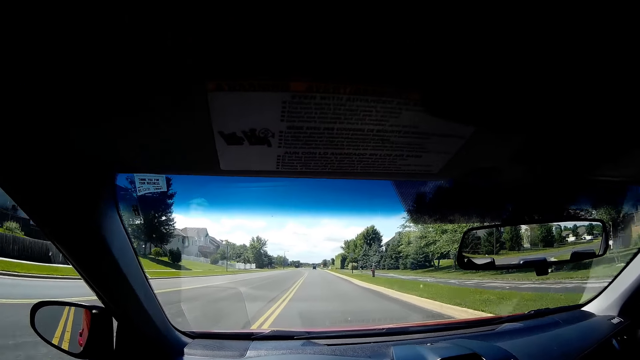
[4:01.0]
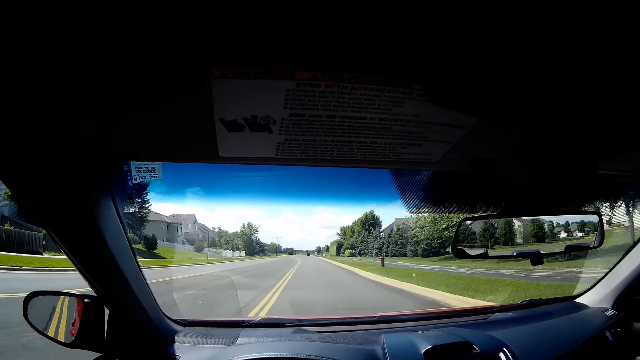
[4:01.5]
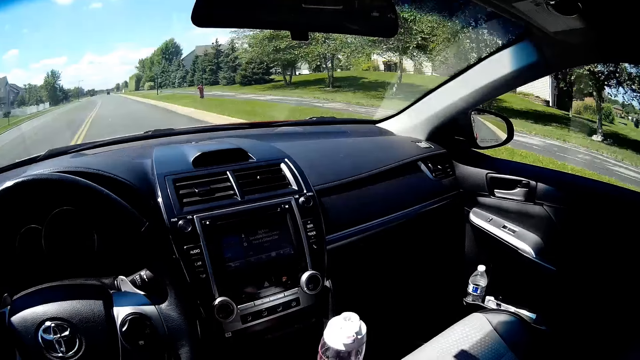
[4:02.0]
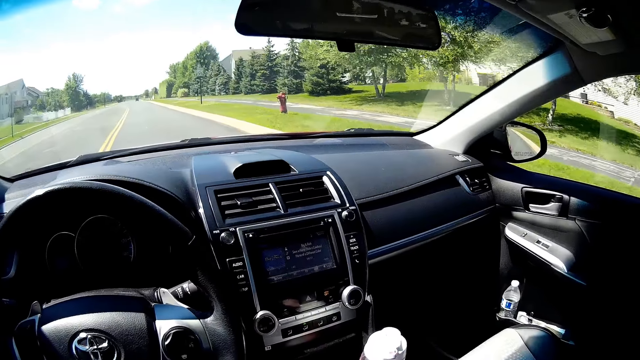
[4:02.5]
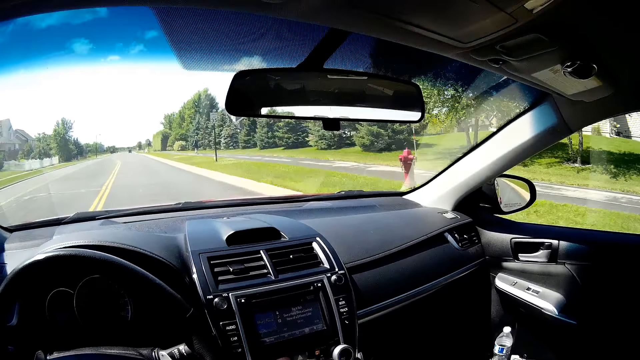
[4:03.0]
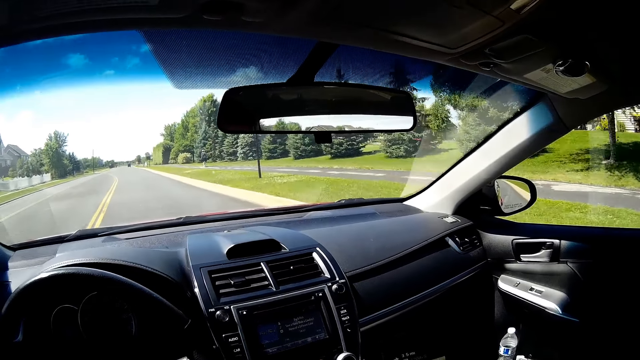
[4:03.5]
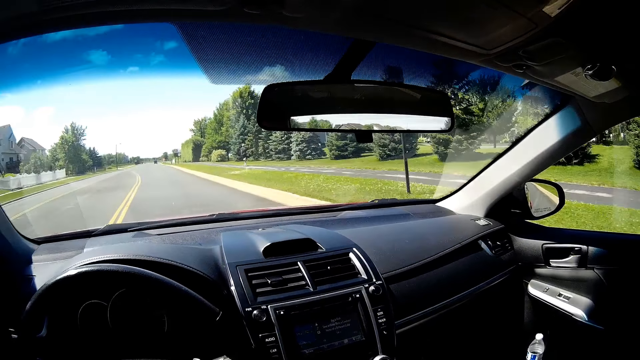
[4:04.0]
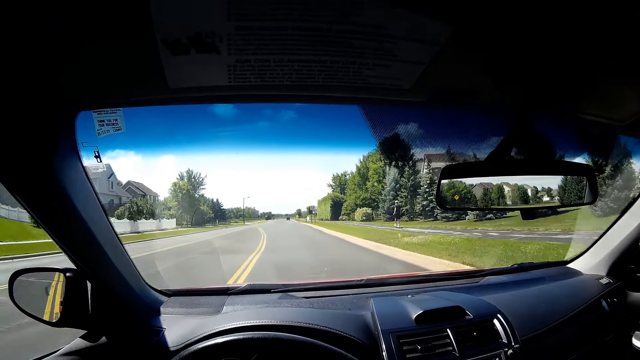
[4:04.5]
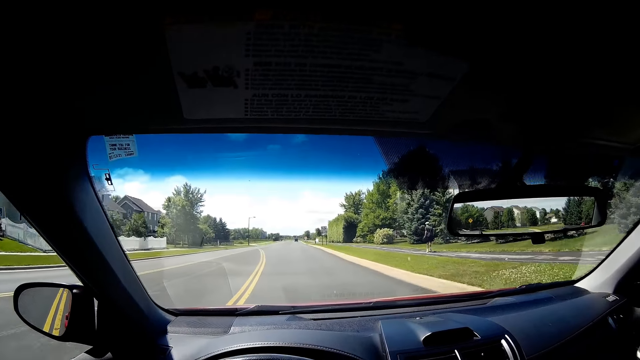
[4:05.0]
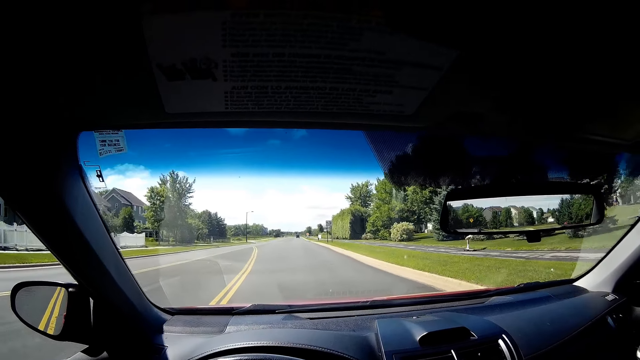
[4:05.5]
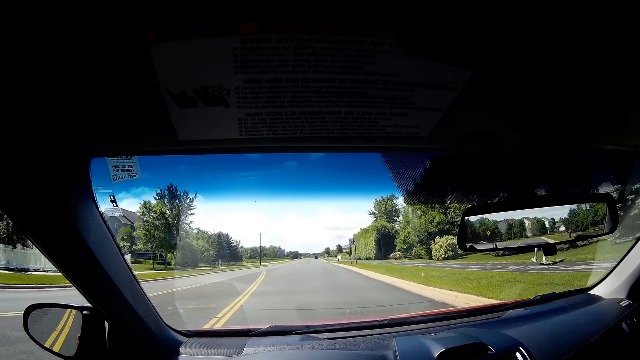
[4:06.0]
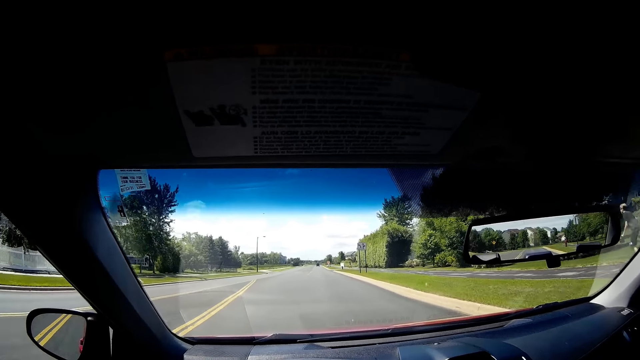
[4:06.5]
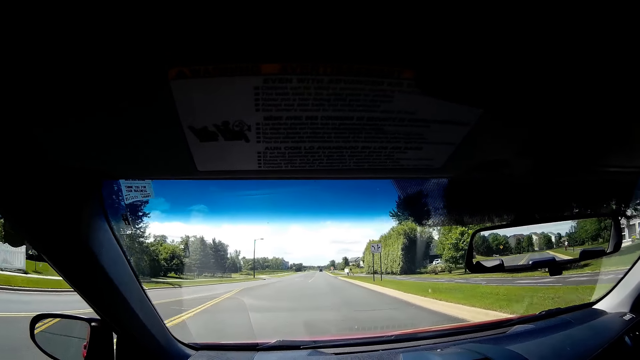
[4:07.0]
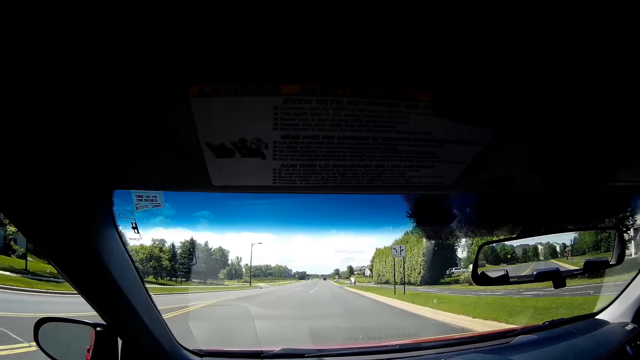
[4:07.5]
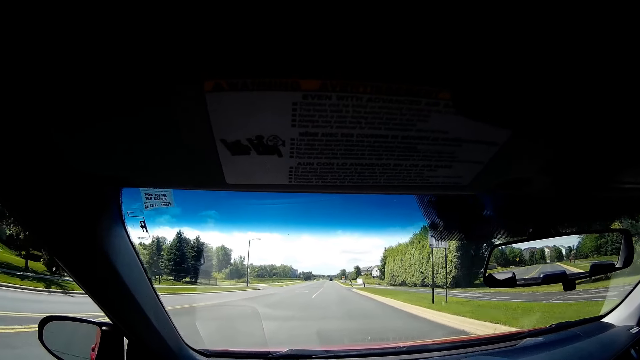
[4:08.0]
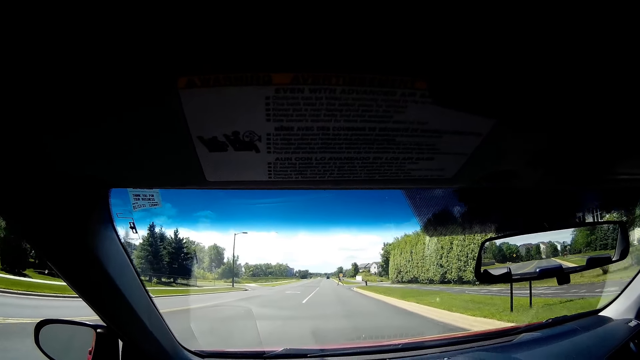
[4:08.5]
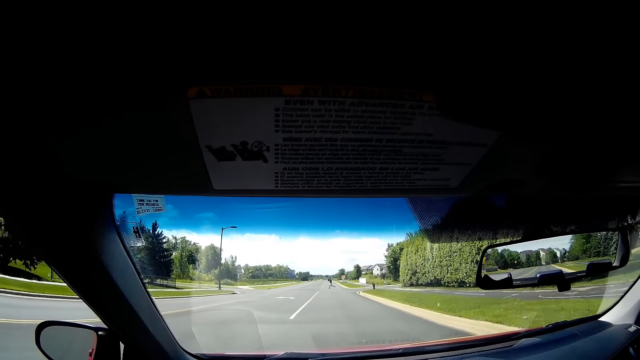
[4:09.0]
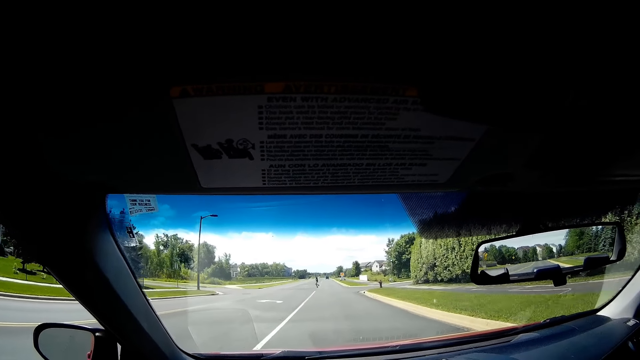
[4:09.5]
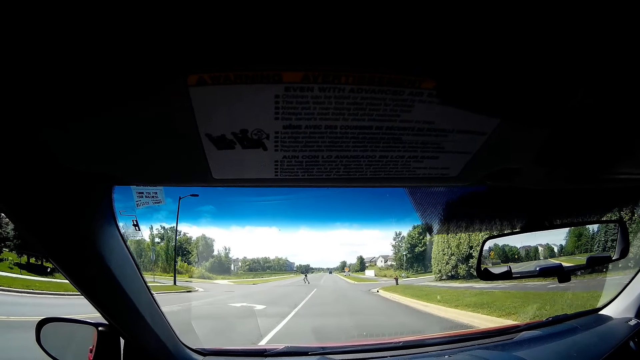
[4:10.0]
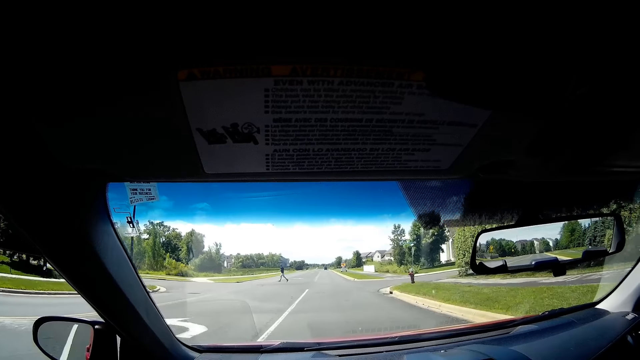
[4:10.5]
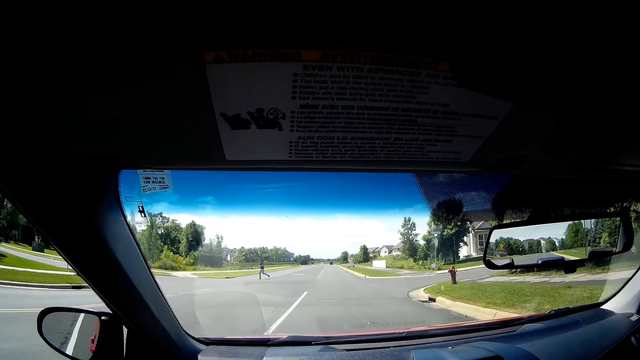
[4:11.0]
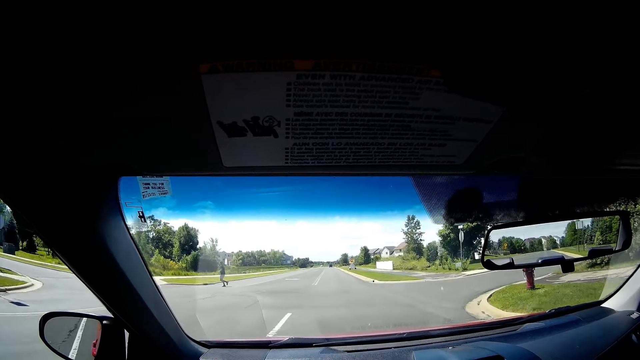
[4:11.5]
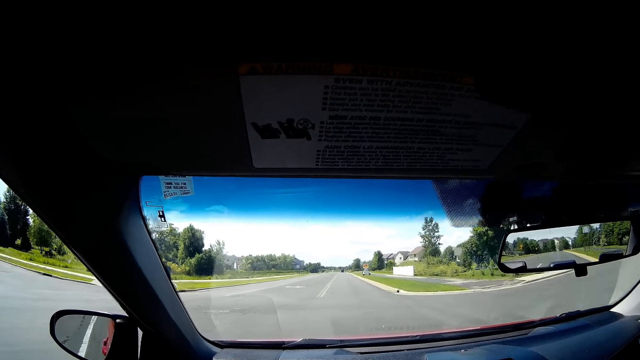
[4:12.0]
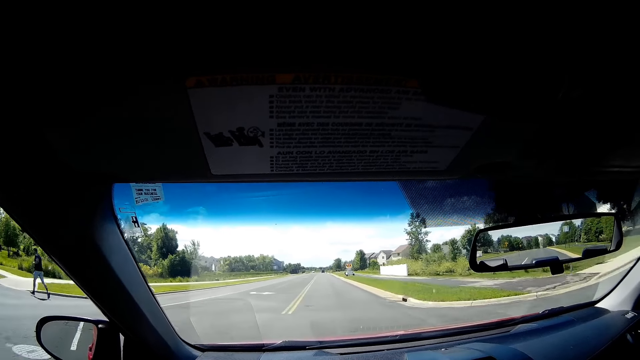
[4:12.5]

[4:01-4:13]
The camera wearer removes one hand from the steering wheel. A man runs by the camera wearer.

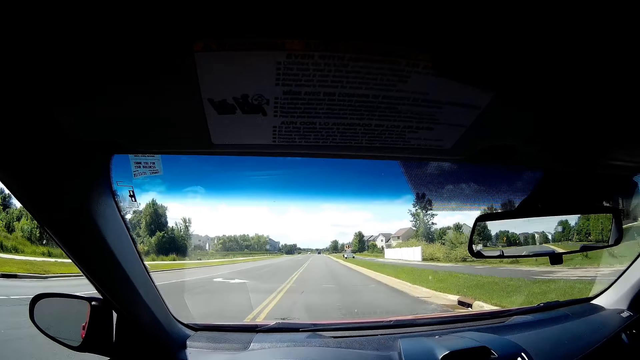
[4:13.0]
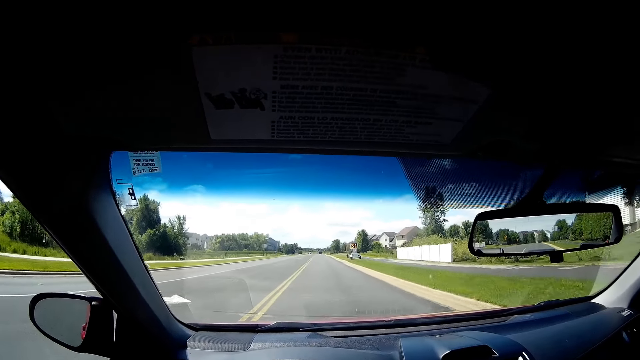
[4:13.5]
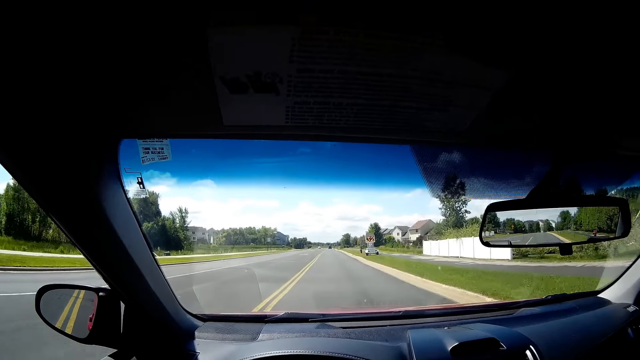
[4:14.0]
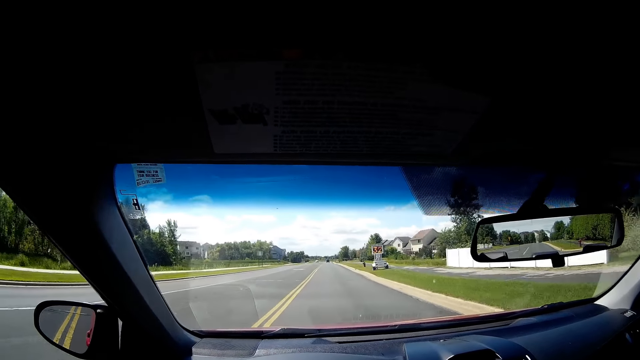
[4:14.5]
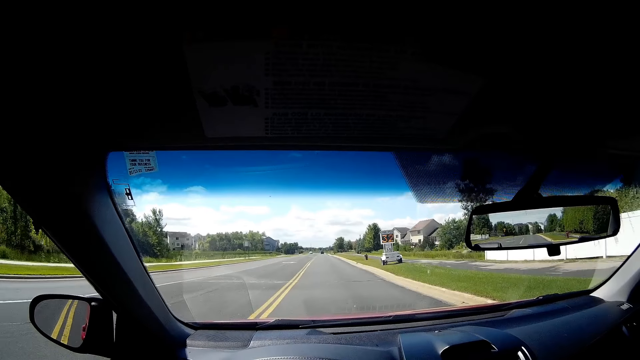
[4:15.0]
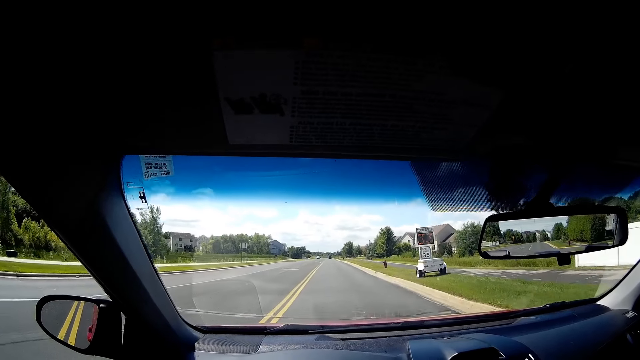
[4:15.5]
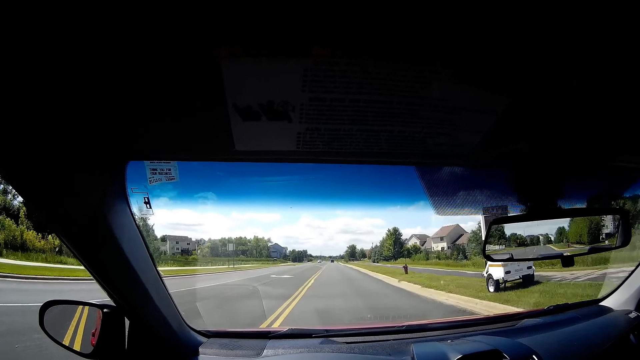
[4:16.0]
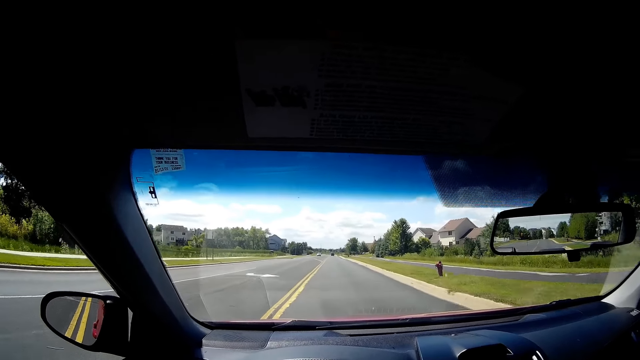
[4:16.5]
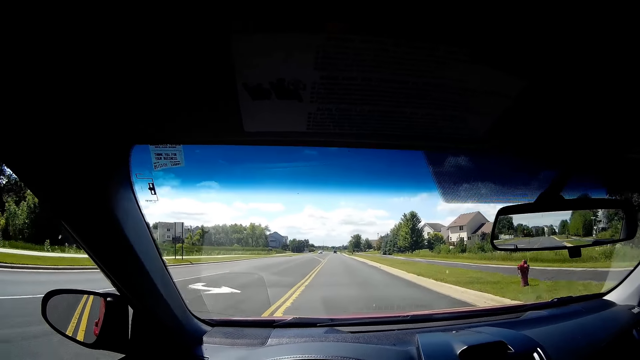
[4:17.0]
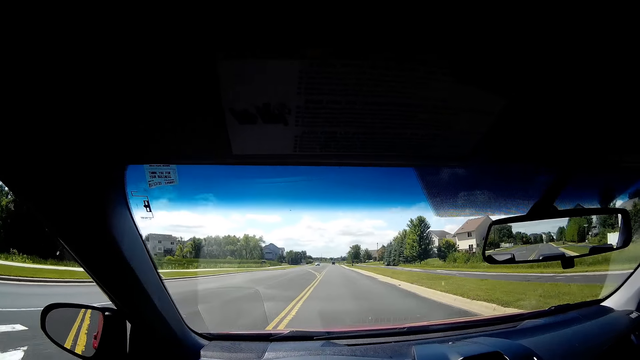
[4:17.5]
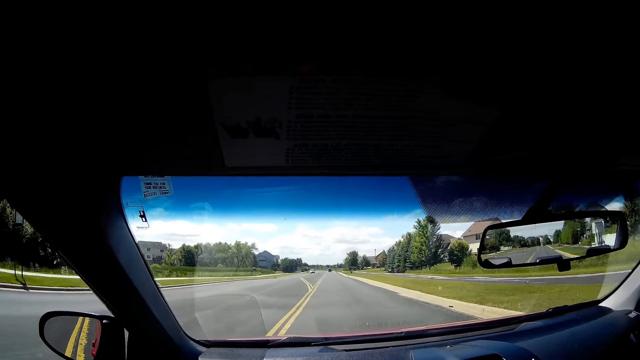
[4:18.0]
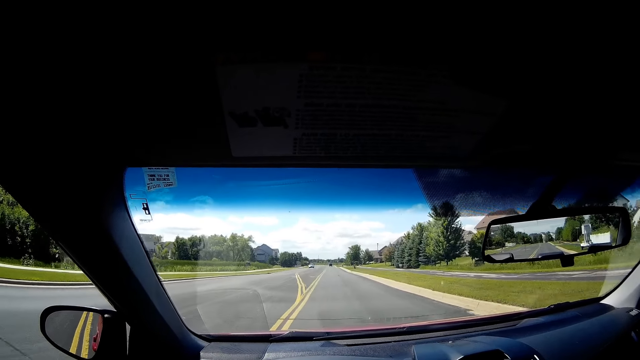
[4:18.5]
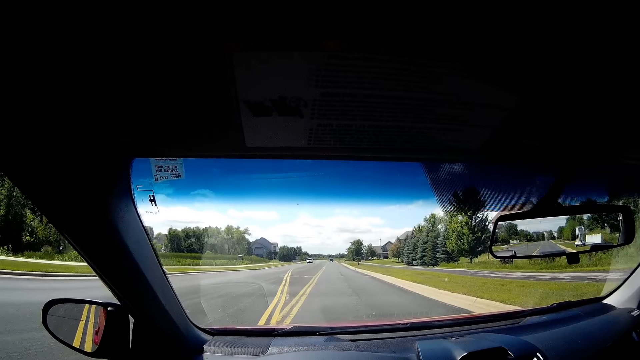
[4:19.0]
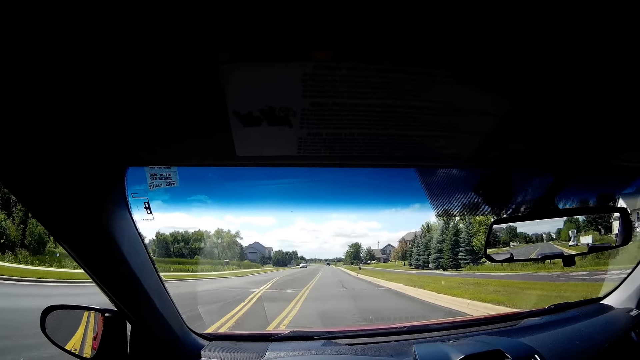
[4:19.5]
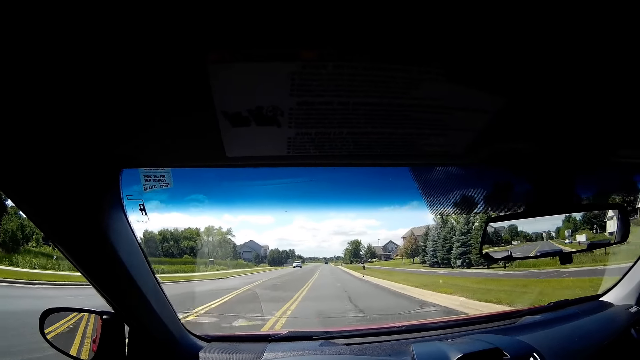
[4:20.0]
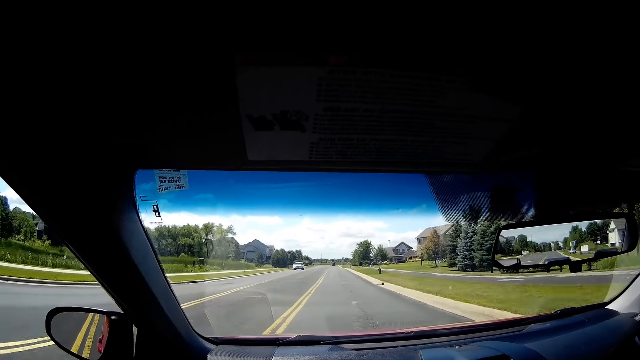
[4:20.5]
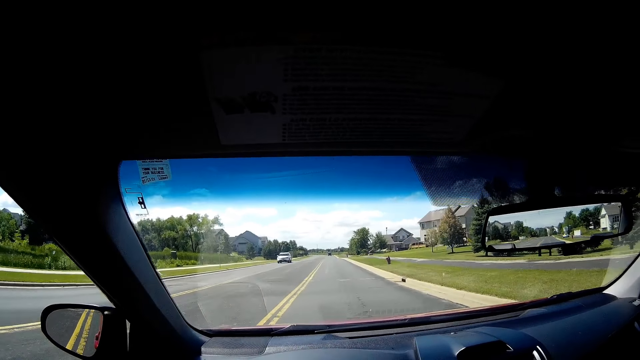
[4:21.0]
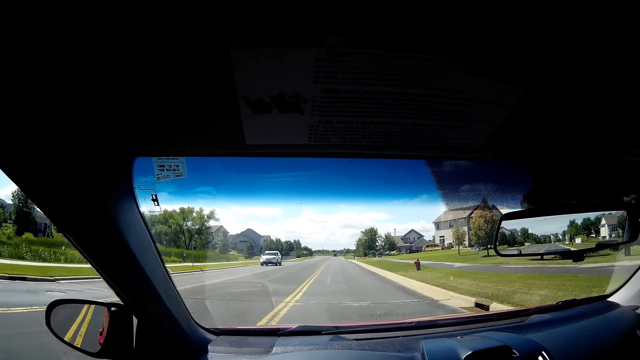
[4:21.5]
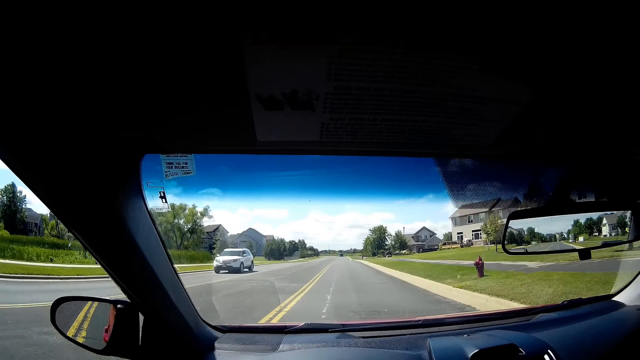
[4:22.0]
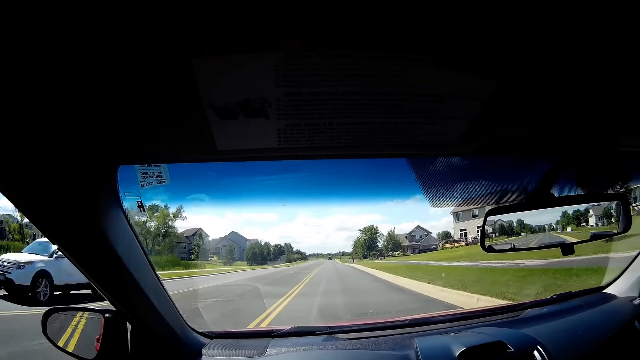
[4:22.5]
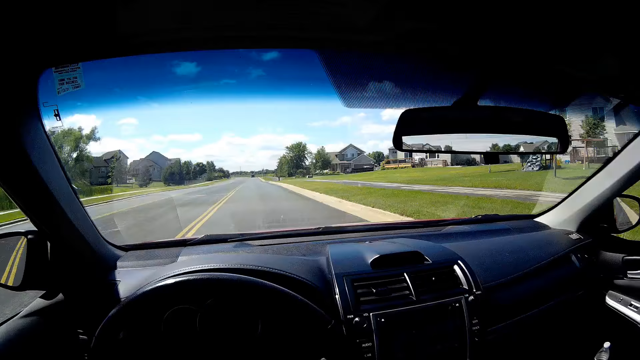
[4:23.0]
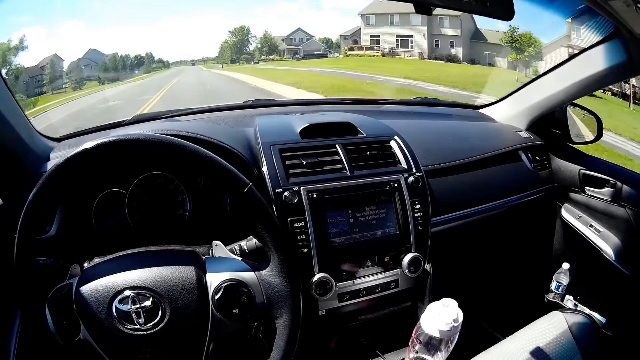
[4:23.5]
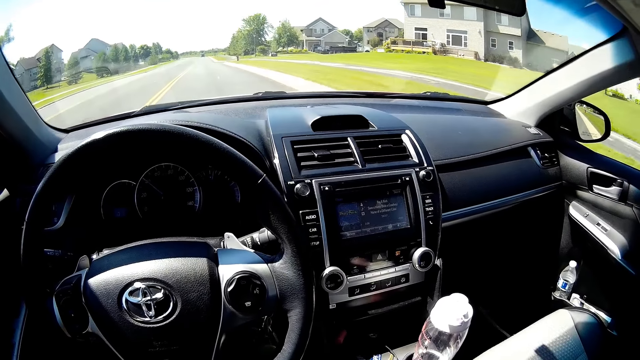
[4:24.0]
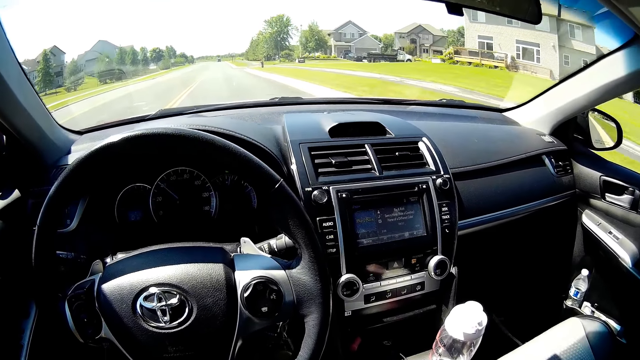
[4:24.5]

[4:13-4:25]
A white car drives by the camera wearer.
